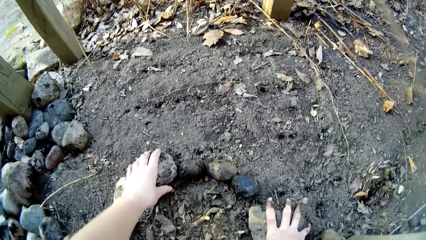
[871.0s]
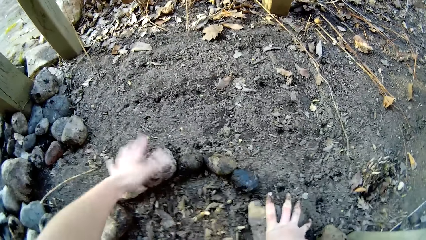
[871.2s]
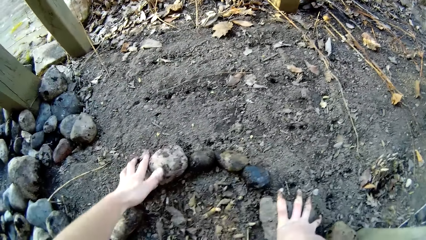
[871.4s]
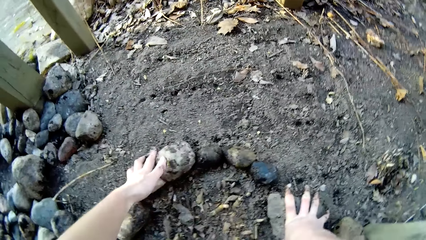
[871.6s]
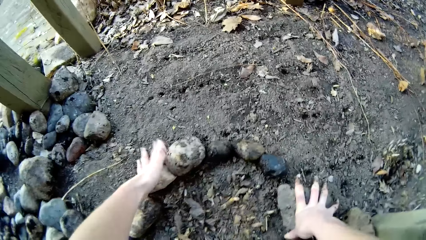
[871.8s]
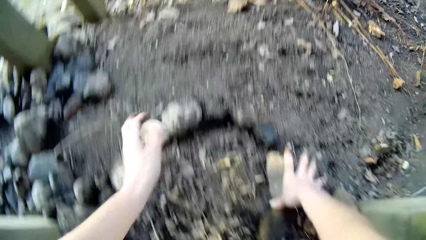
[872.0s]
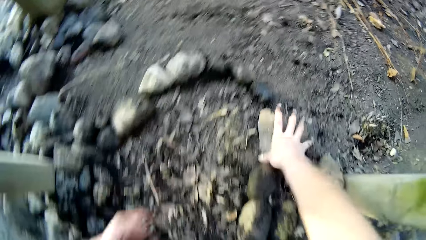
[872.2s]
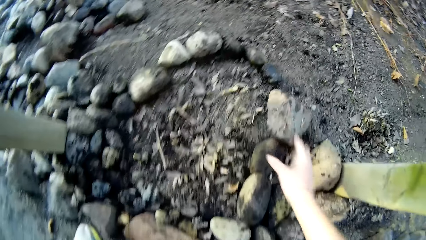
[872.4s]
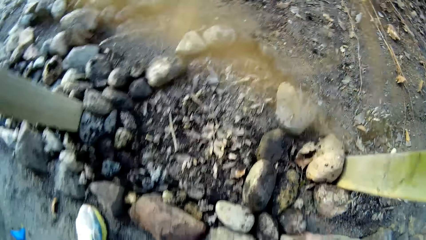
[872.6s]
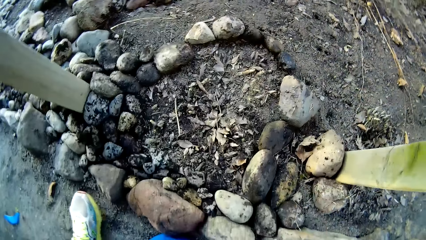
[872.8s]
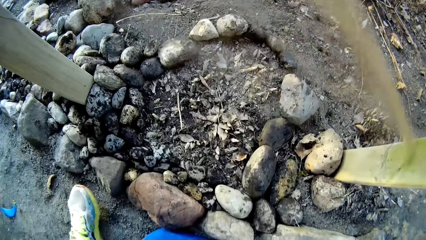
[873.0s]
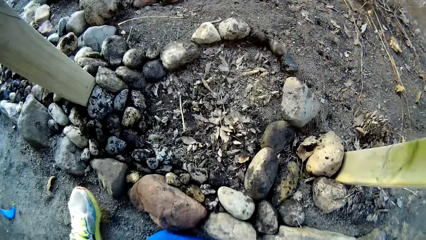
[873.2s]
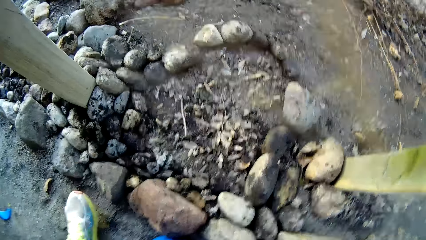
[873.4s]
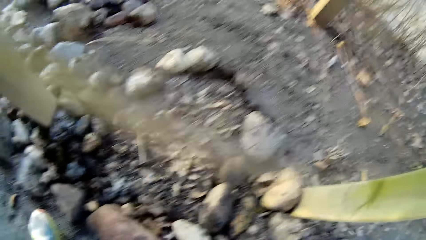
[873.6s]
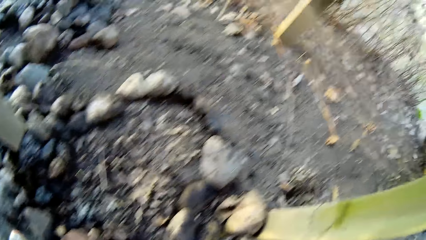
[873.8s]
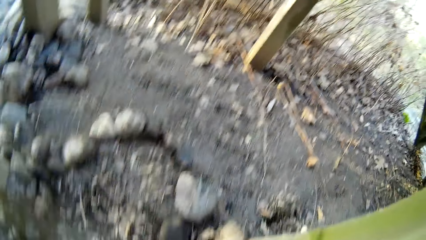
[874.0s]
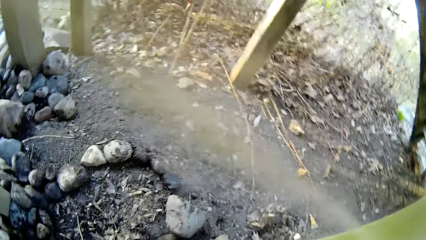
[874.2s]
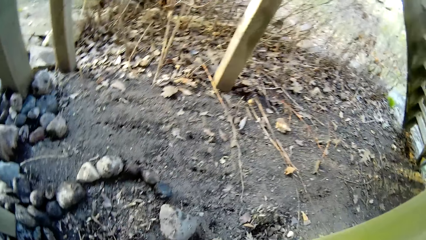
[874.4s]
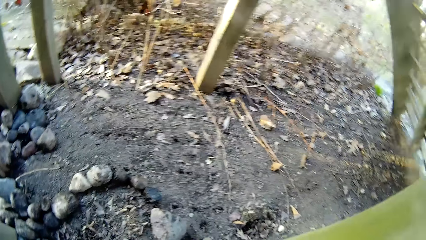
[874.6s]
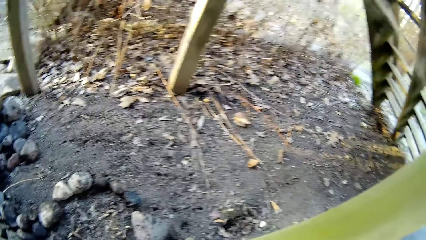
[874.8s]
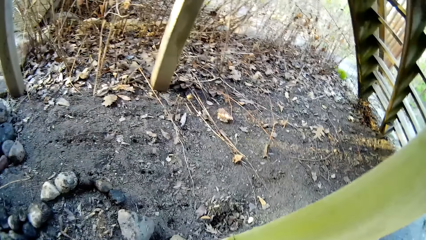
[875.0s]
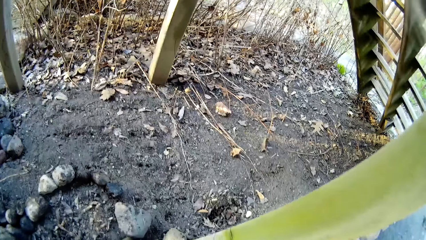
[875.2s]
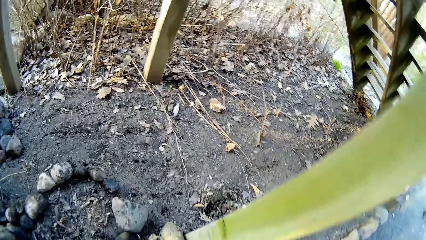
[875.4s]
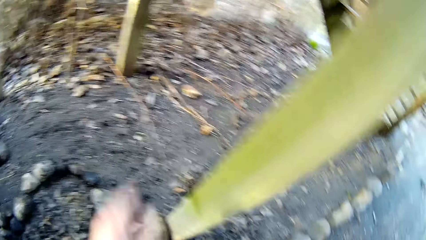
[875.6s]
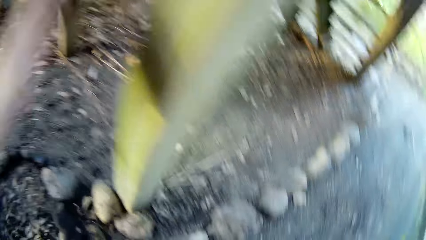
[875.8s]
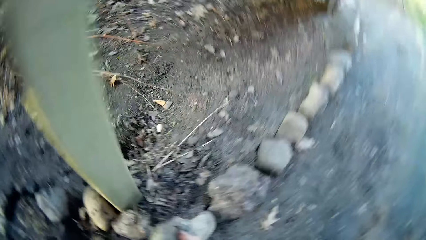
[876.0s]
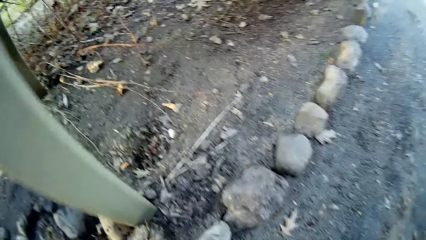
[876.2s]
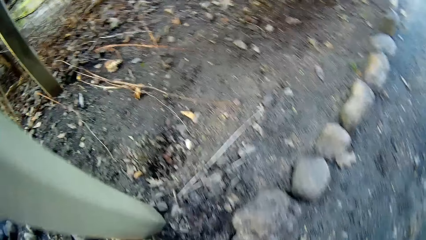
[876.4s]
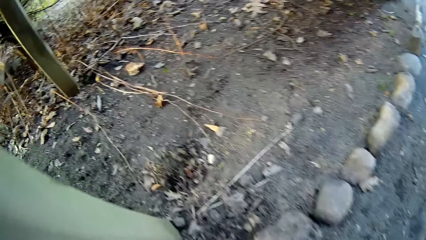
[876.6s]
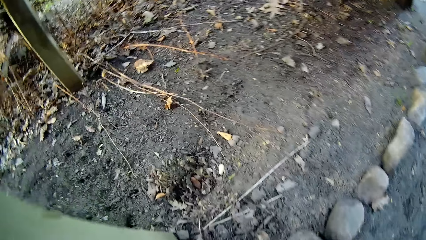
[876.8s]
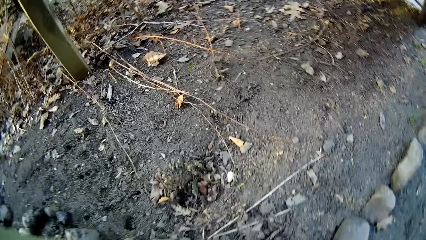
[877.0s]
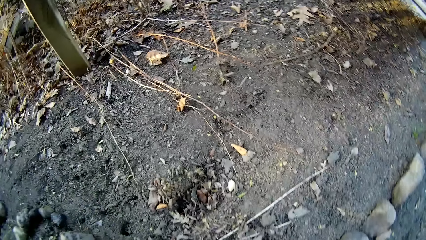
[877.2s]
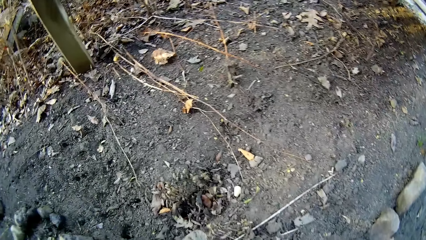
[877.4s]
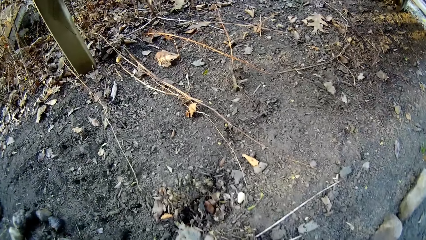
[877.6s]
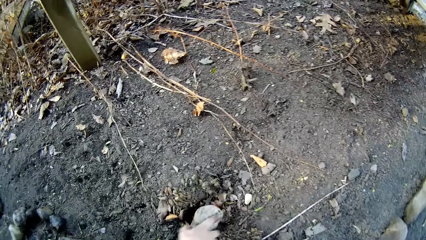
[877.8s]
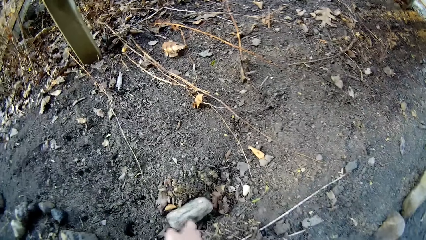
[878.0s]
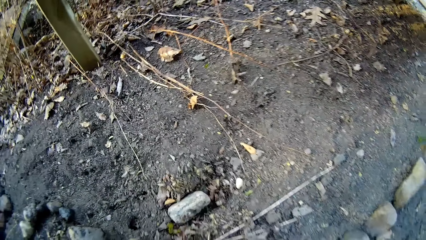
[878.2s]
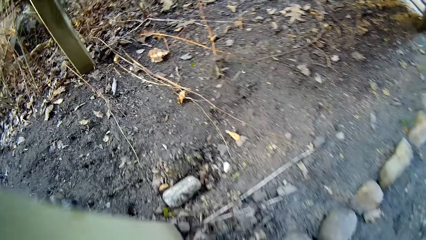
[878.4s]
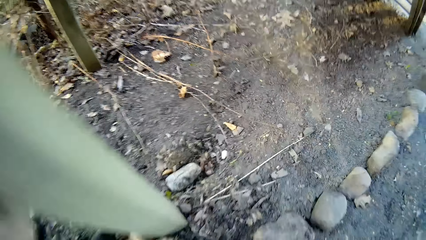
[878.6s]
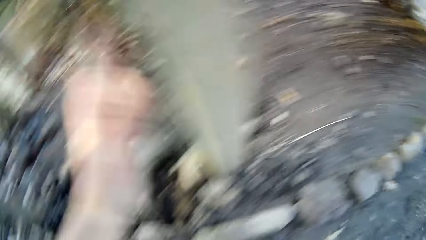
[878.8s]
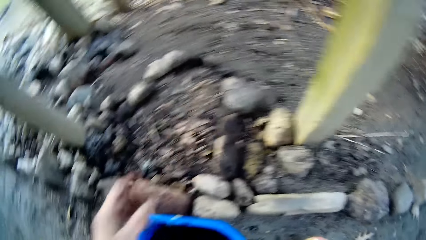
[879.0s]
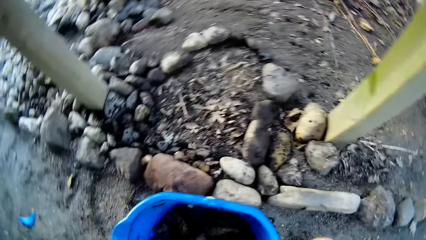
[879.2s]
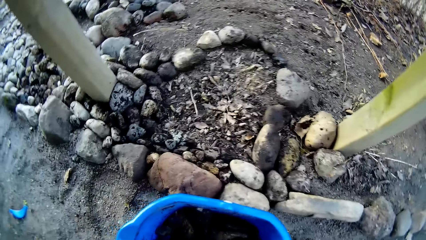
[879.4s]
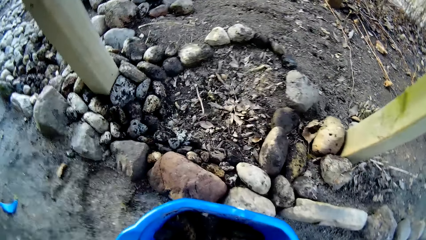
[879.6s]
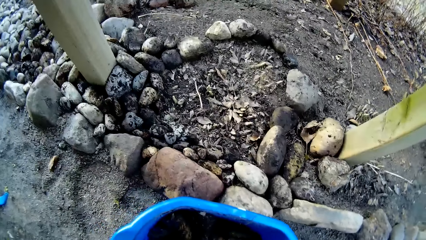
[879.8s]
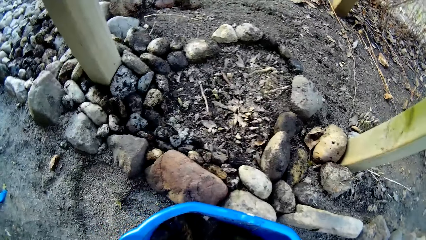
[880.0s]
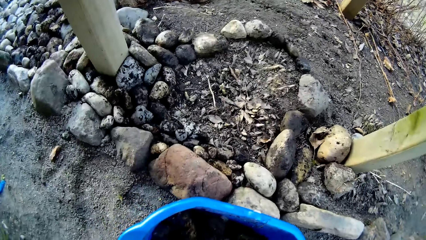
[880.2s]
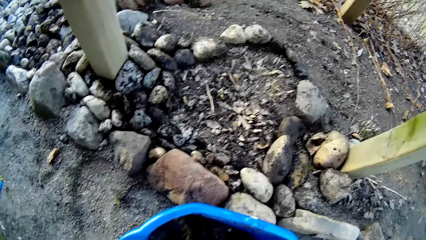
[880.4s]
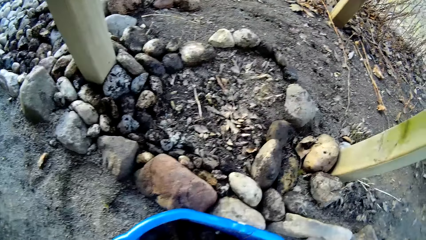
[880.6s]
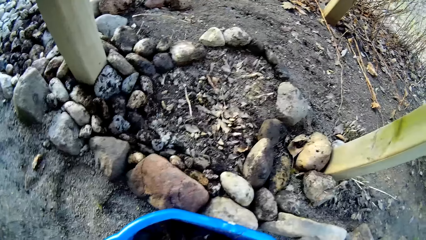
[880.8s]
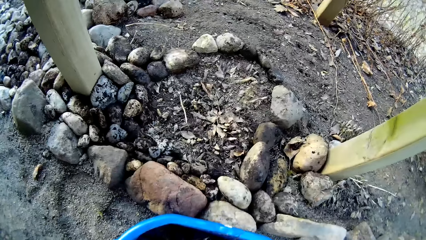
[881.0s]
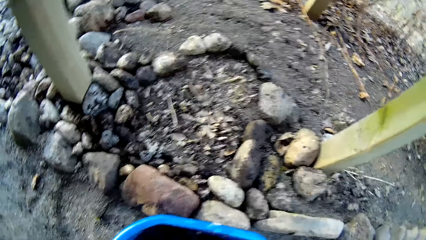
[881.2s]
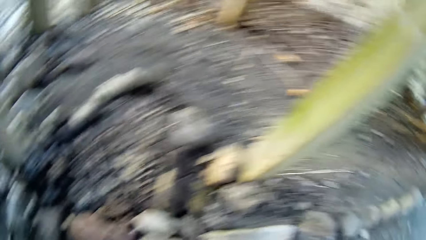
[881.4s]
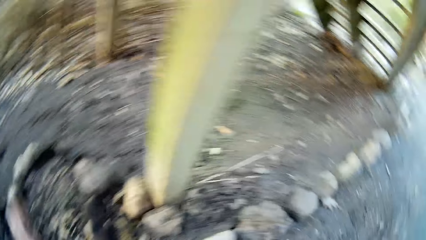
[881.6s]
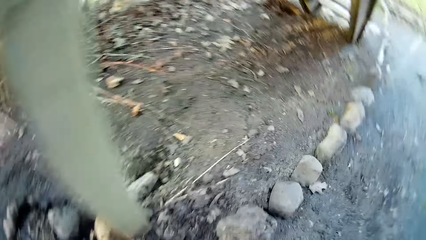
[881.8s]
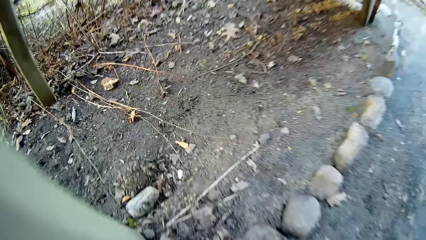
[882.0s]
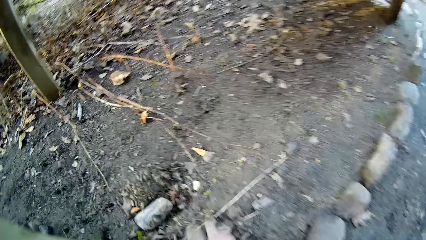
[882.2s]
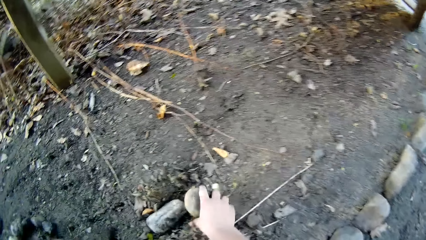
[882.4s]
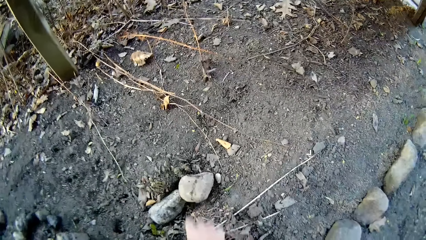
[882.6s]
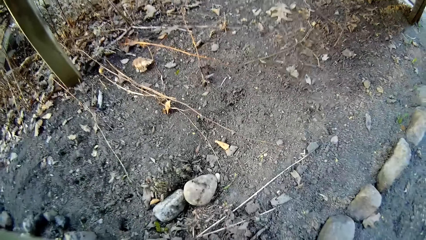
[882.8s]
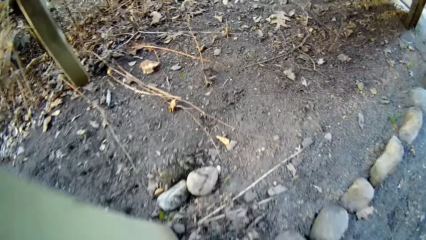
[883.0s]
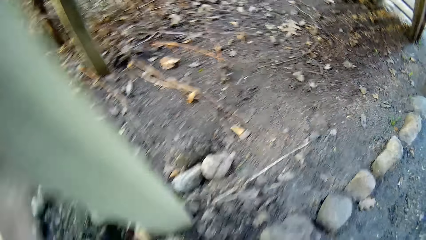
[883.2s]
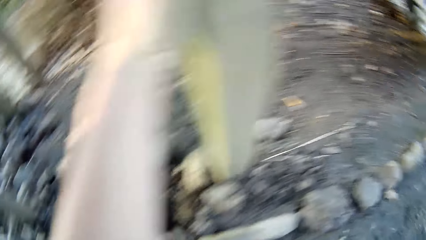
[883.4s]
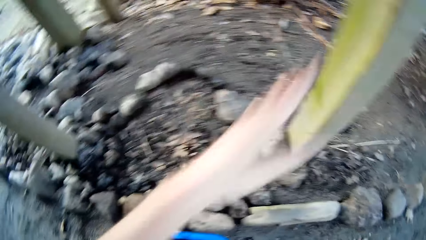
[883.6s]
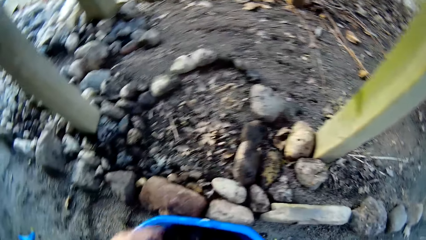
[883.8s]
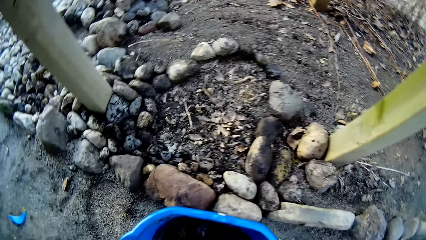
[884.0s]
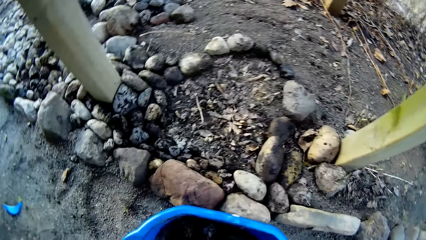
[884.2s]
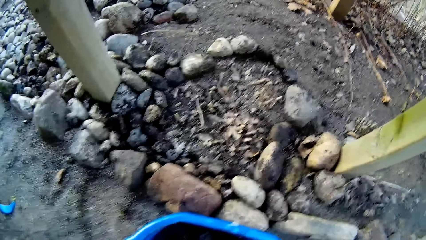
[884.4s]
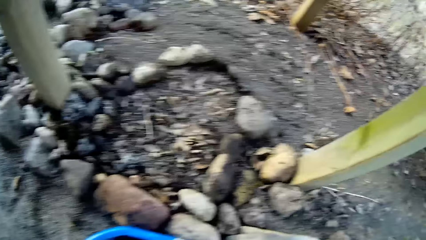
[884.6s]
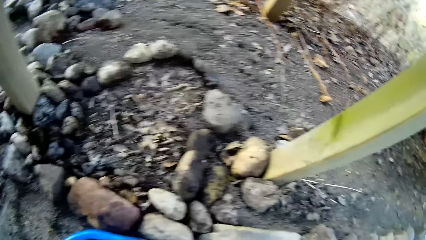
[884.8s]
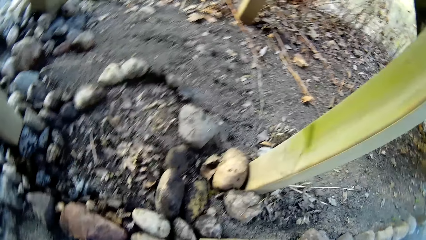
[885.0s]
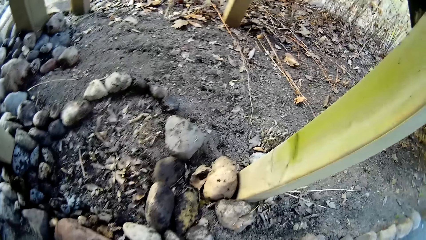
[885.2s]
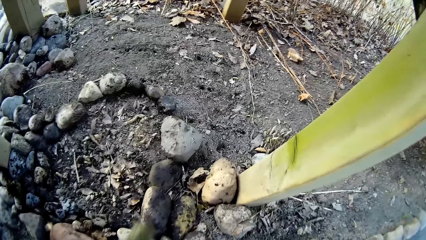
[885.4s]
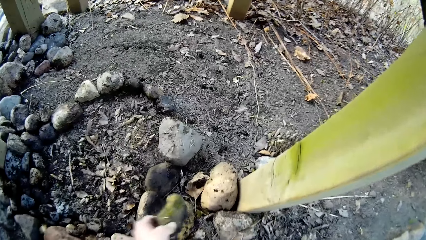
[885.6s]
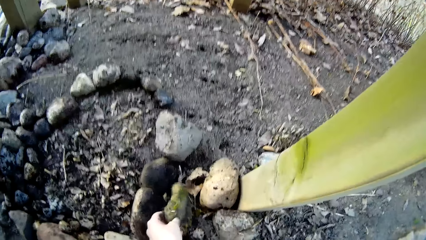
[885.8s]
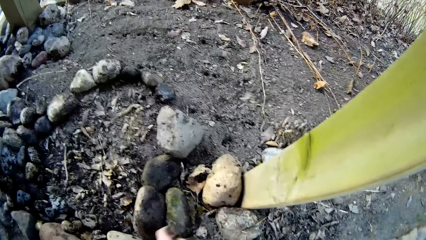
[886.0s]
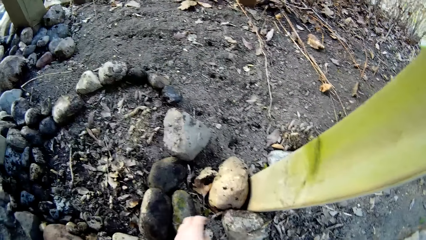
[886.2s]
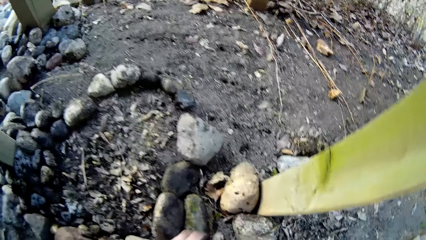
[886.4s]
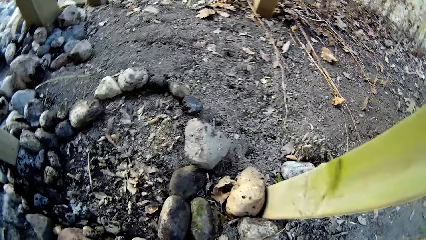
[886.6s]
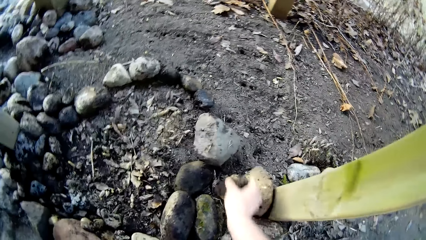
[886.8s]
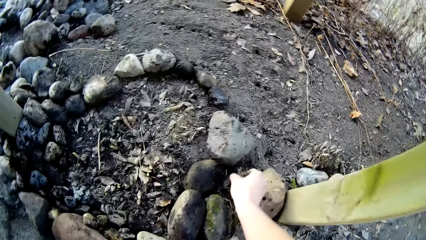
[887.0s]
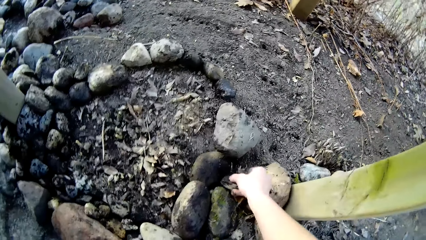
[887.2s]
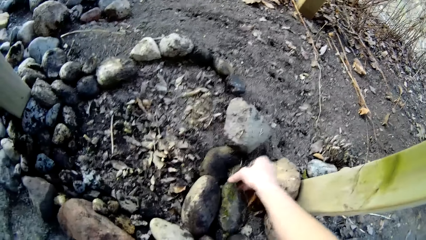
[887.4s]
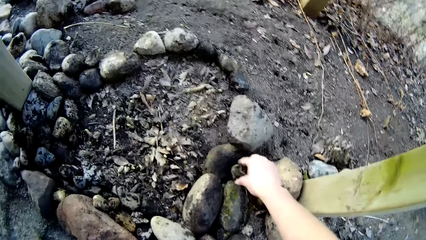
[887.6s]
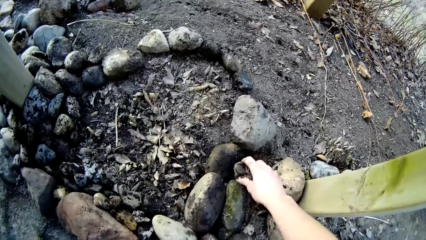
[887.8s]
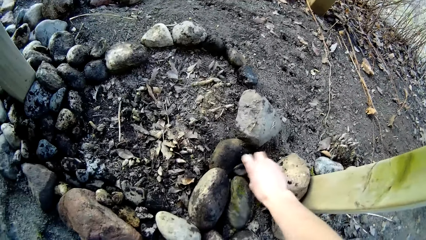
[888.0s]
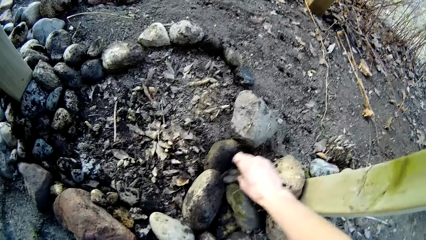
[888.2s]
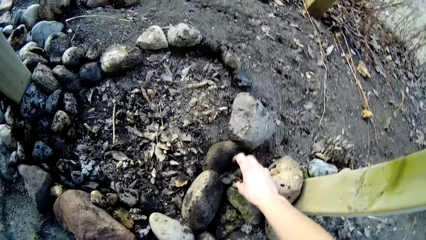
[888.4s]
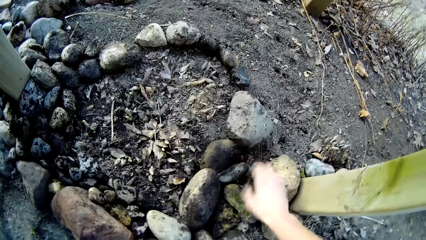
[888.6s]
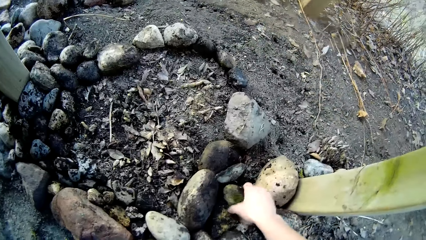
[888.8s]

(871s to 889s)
The camera wearer places a stone on the ground with her left hand. She adjusts the stones on the ground with her left hand. She places a stone in a hole in the ground with her right hand. She removes her left hand from the pole. She places her left hand on the pole. She removes her left hand from the pole. She places a stone on the ground with her left hand. She places a stone on the ground with her right hand.
